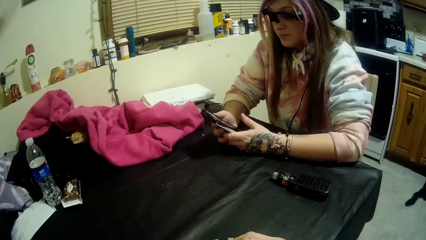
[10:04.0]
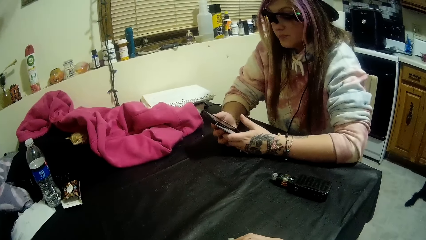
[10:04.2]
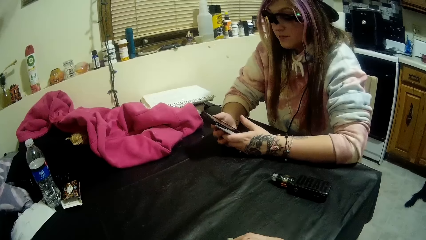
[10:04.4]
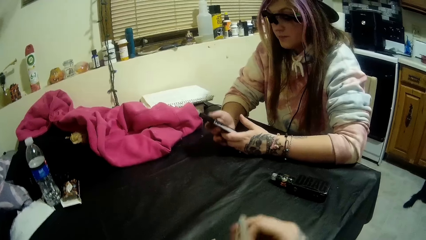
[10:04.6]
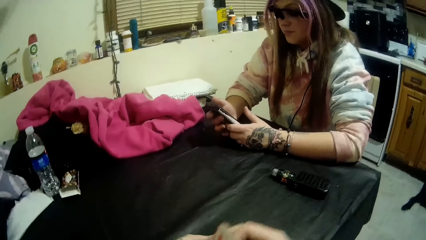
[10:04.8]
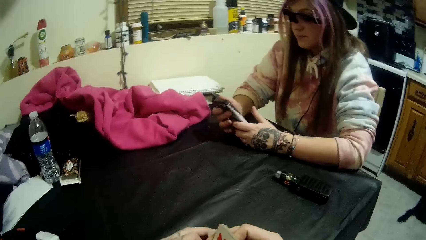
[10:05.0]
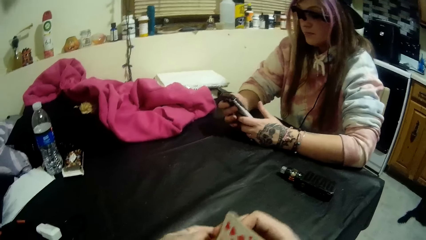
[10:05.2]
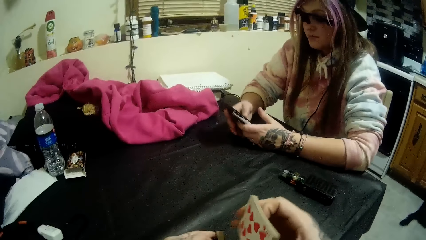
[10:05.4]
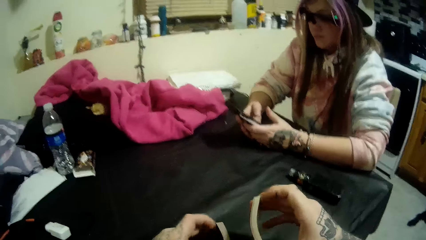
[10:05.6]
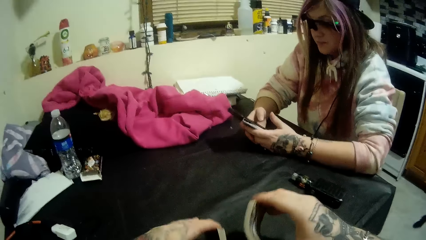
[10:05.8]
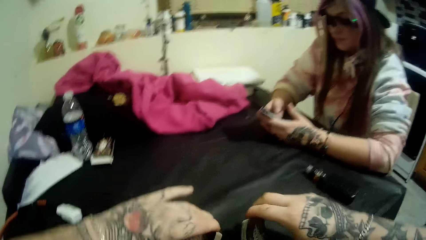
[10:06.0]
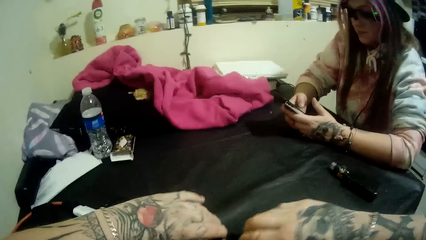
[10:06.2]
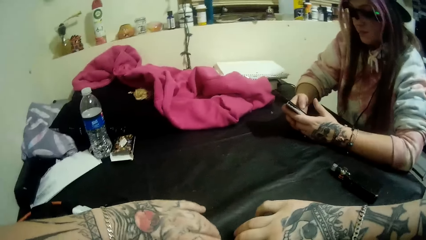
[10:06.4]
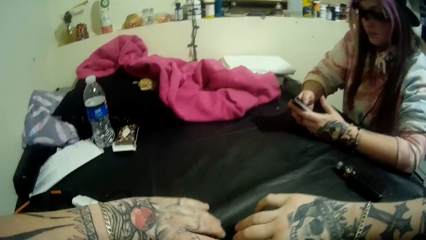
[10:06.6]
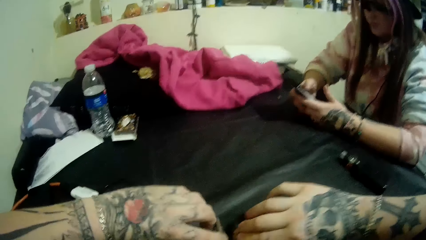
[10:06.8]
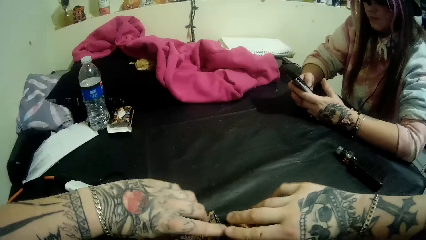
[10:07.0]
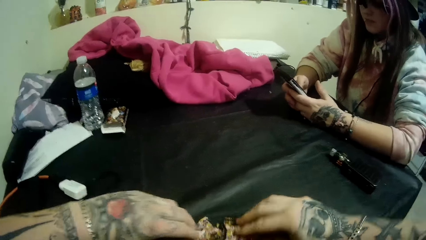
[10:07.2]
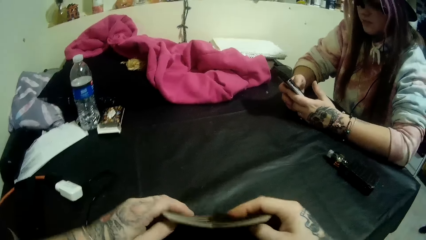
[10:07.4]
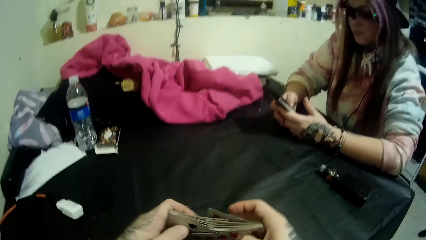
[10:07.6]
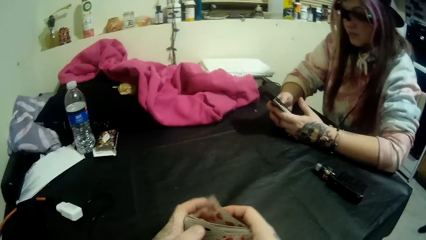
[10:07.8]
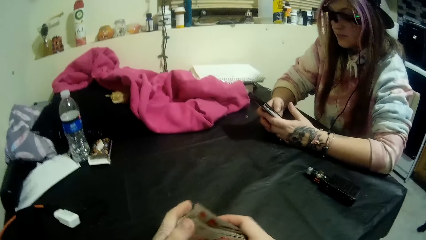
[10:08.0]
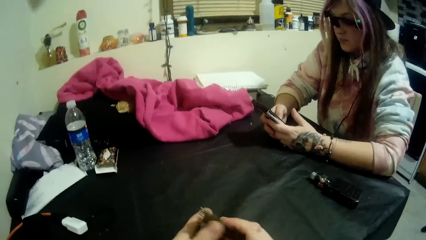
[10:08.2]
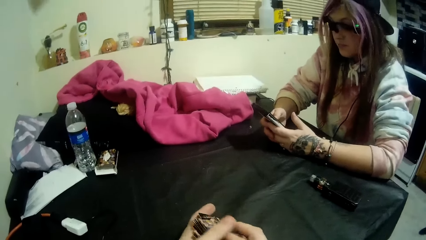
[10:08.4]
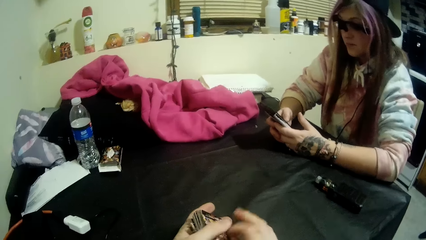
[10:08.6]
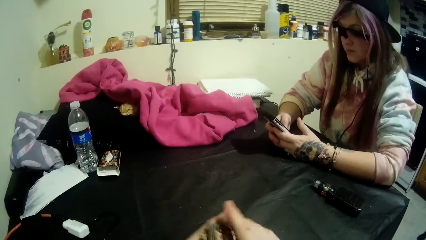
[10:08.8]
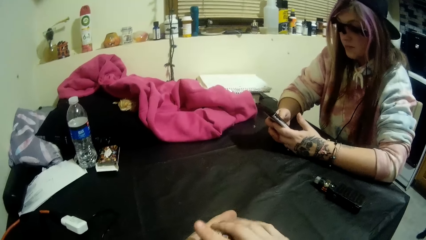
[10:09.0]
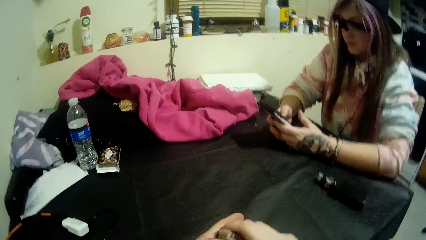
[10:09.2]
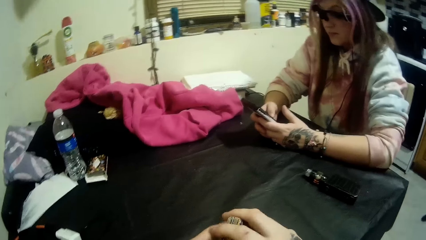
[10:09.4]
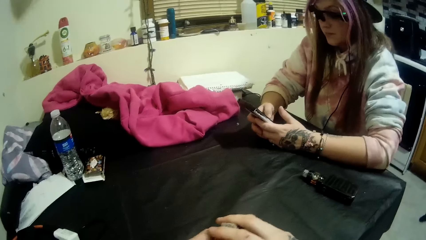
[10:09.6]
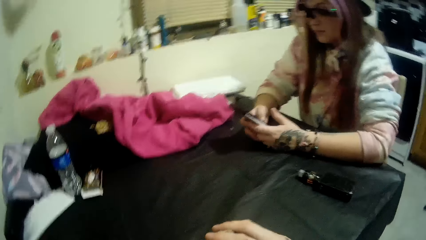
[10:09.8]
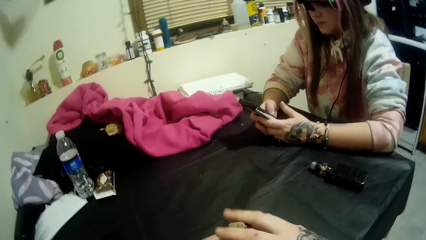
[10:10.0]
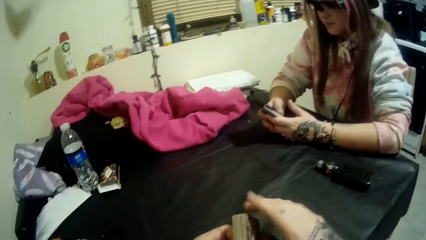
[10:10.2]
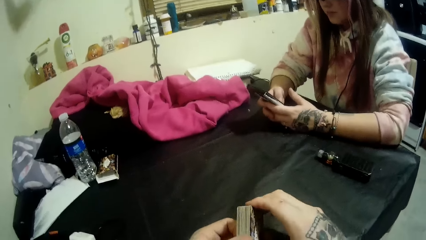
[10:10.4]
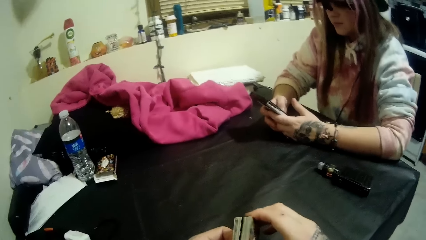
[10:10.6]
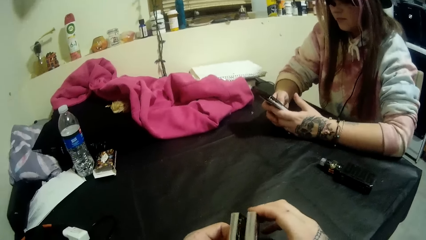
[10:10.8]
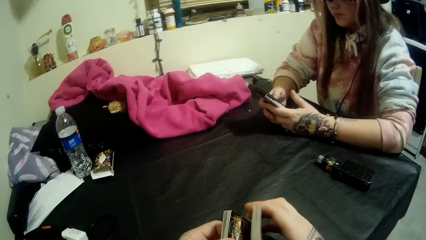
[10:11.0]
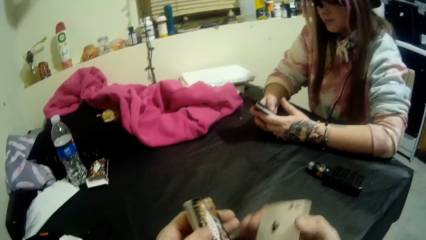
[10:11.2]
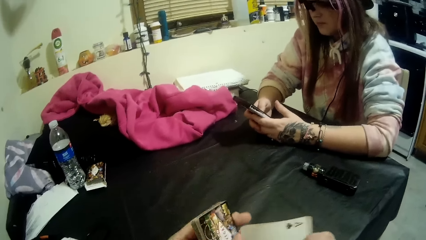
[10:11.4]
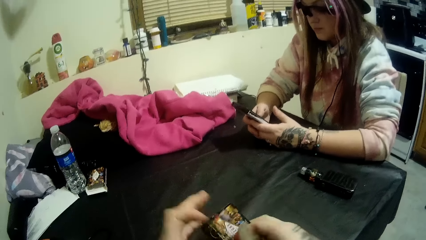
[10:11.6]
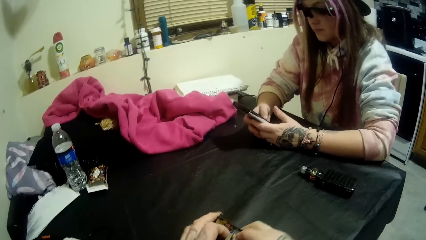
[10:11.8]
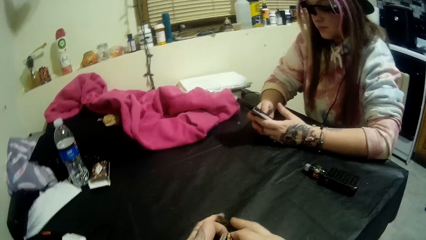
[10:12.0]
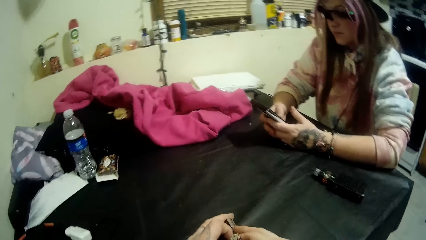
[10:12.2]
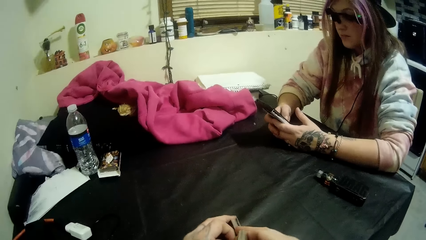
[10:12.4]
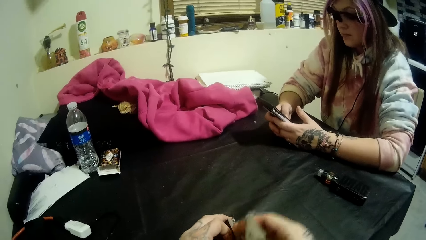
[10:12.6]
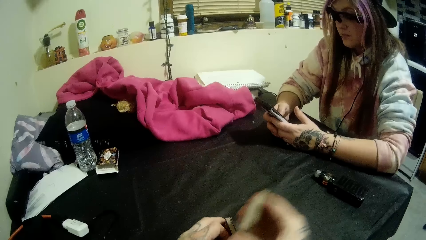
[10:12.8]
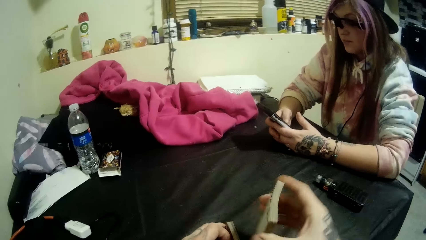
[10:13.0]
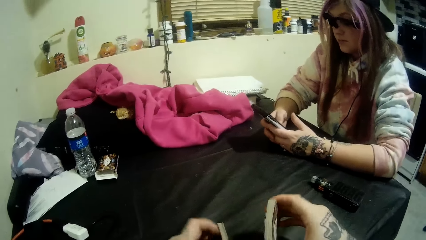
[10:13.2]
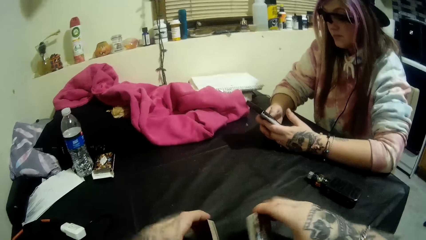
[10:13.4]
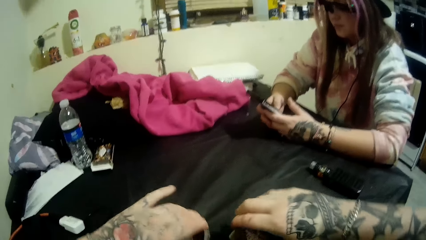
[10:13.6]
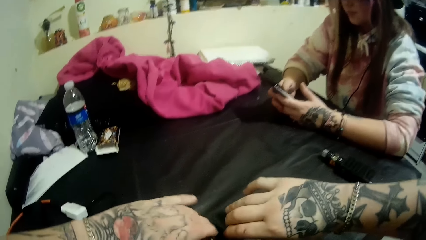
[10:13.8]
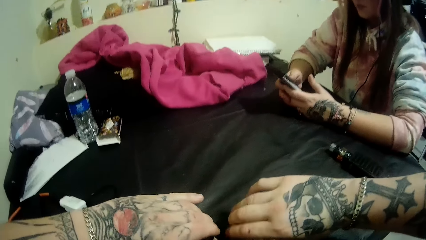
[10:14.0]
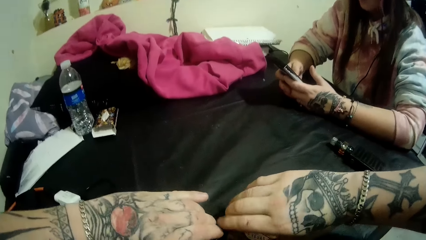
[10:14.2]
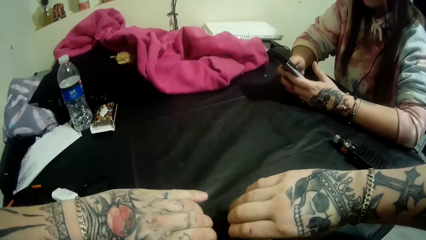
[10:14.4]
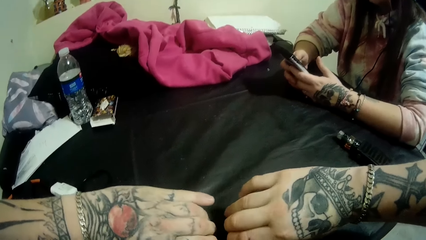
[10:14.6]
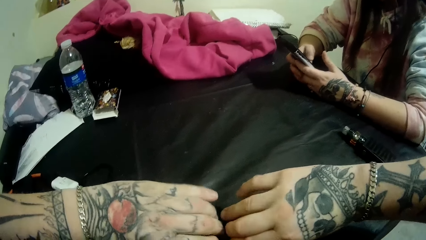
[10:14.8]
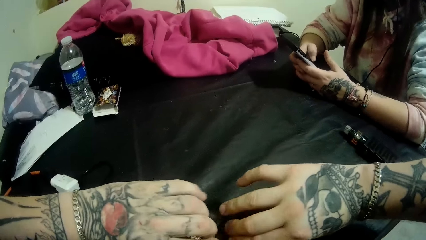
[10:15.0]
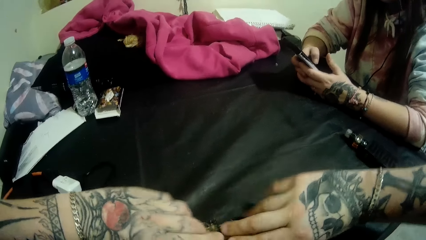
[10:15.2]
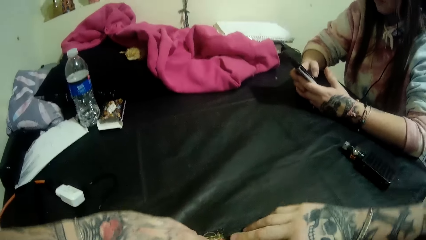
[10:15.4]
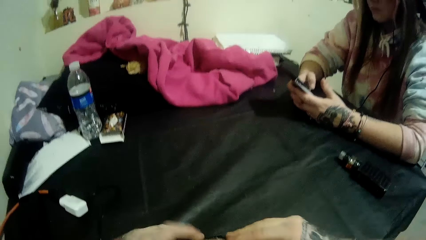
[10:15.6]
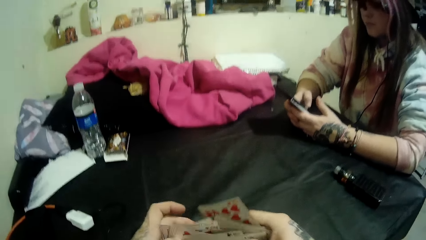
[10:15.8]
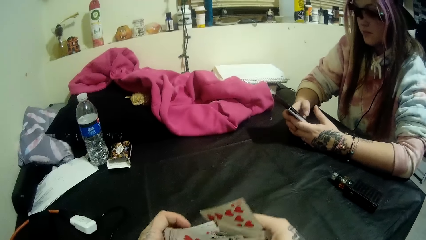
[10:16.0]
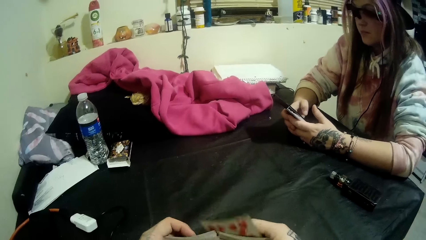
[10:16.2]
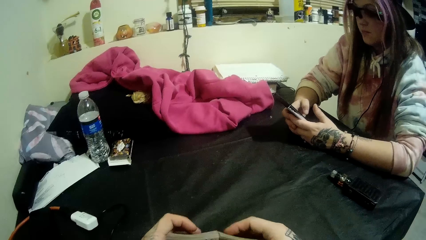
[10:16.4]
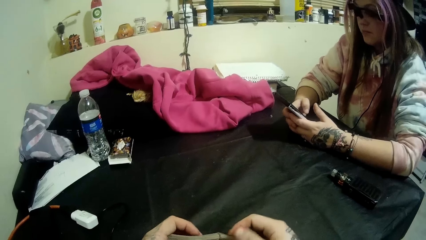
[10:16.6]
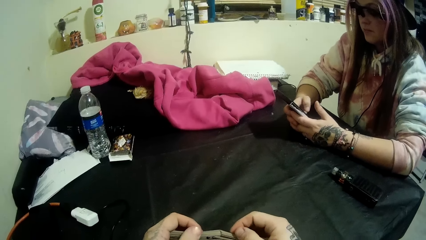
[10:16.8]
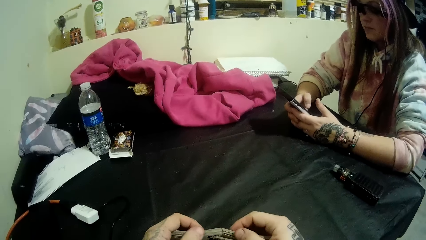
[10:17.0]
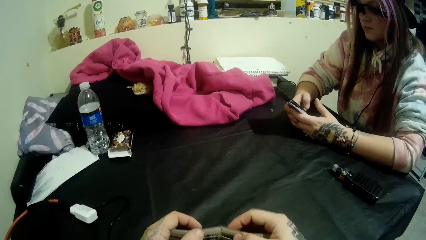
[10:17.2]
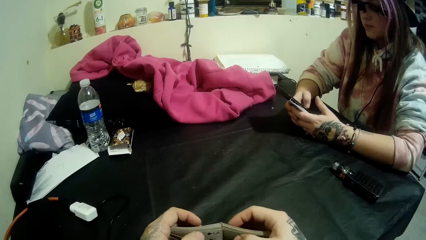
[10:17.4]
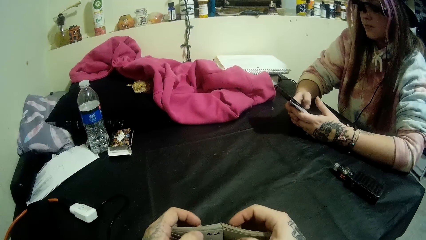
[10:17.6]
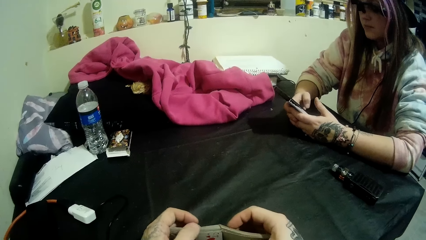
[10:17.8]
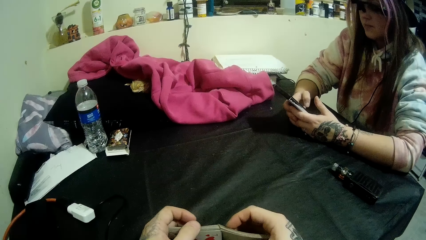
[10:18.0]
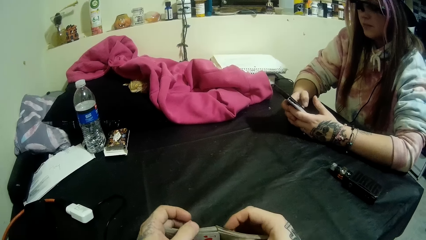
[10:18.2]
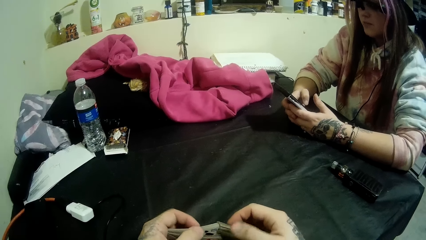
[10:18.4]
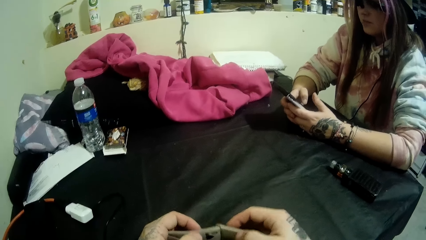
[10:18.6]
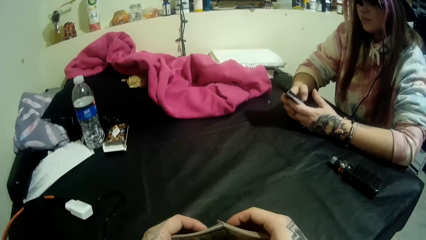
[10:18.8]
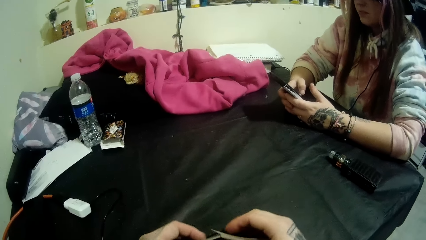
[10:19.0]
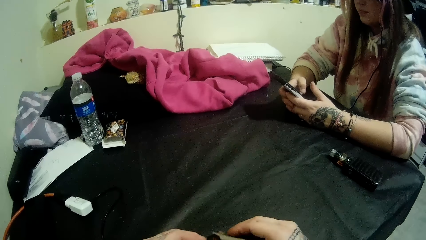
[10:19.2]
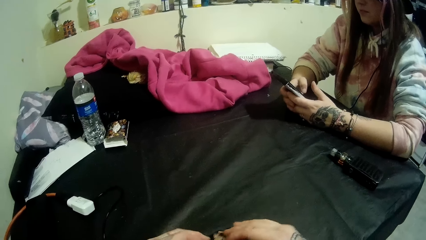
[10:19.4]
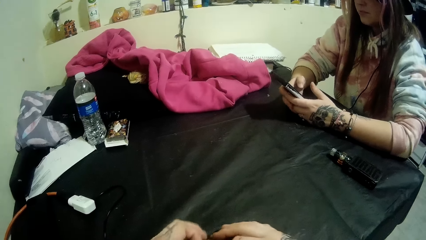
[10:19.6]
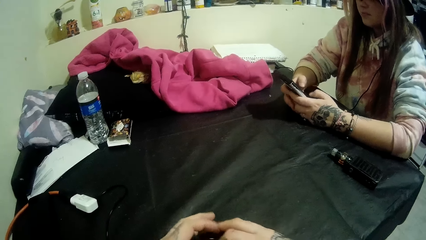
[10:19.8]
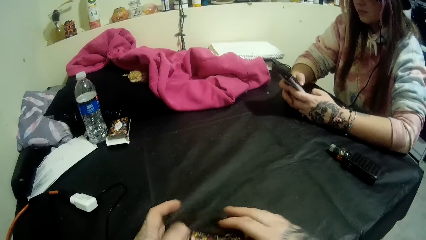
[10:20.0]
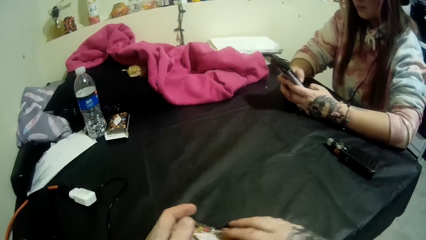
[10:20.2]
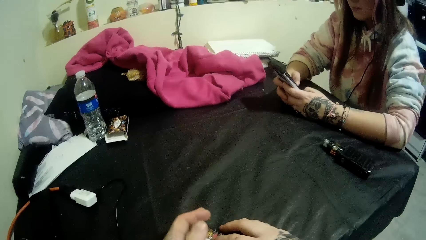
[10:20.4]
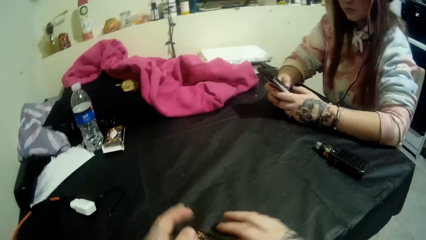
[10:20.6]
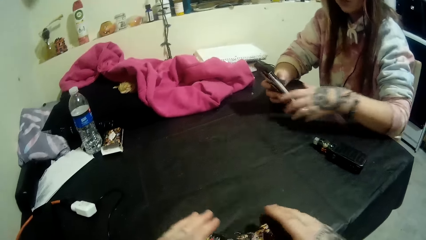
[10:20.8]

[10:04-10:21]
A woman scrolls her phone. The camera wearer holds playing cards. They touch the playing cards. They place the playing cards on a table. They hold the playing cards.
